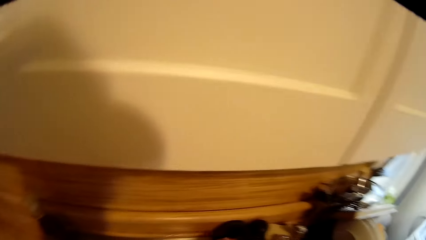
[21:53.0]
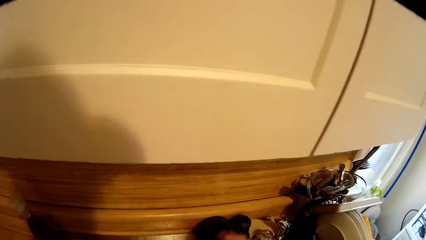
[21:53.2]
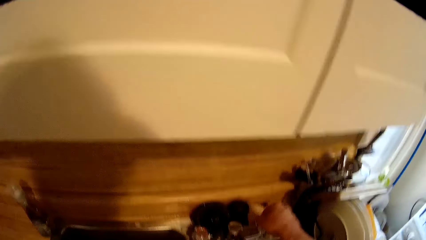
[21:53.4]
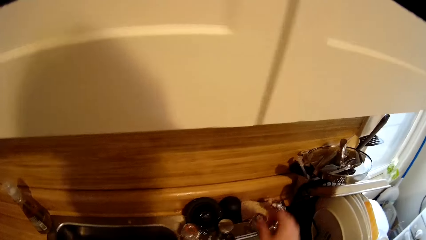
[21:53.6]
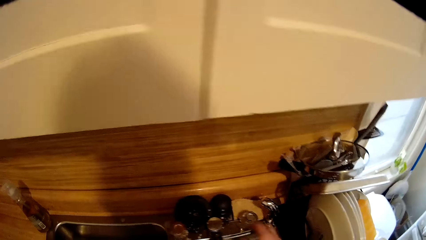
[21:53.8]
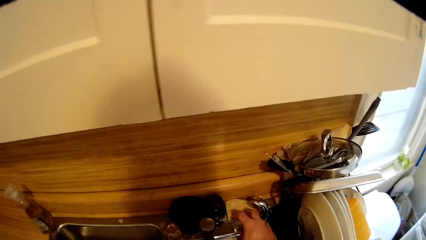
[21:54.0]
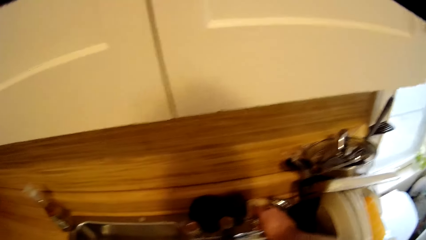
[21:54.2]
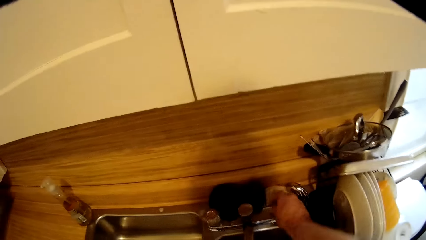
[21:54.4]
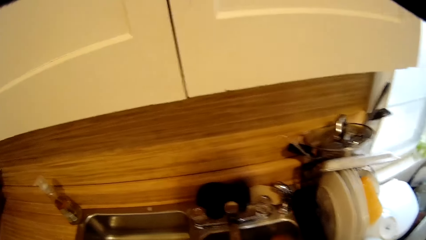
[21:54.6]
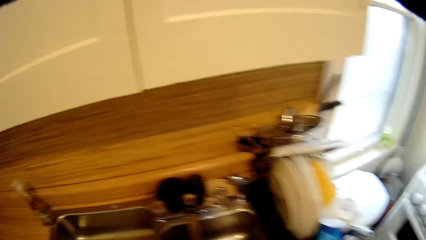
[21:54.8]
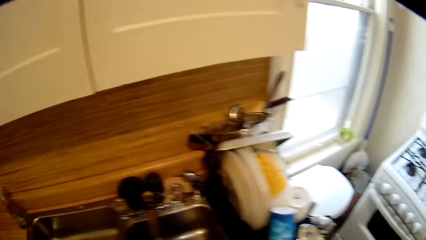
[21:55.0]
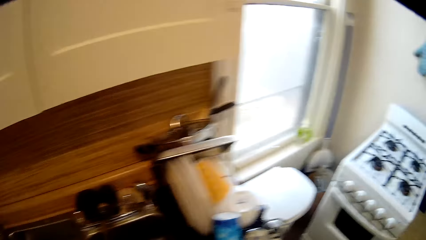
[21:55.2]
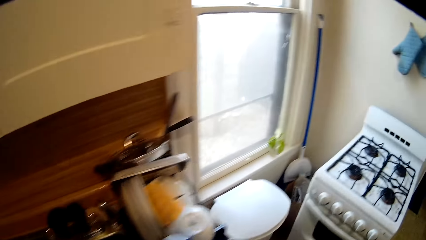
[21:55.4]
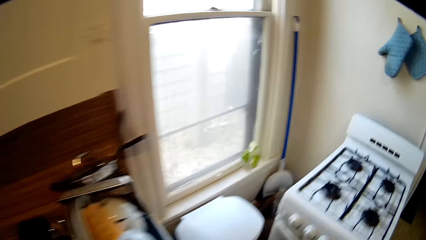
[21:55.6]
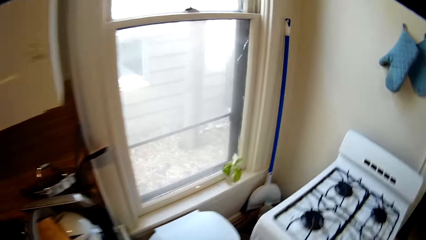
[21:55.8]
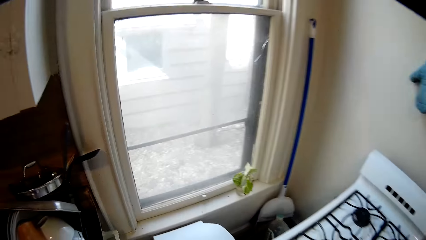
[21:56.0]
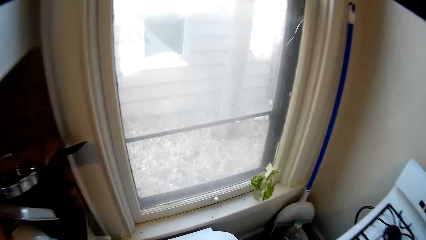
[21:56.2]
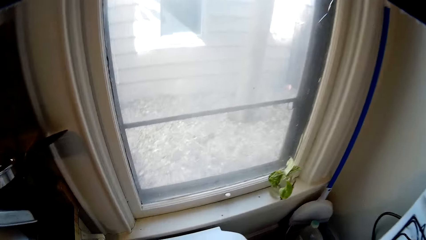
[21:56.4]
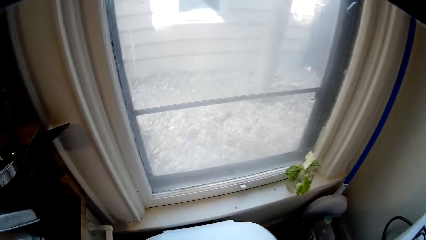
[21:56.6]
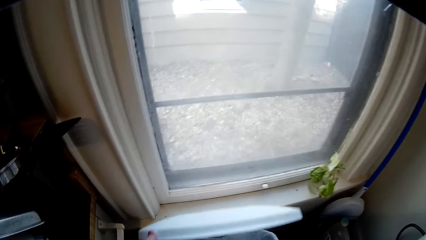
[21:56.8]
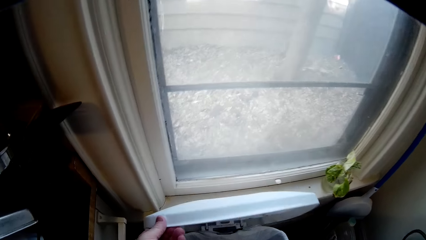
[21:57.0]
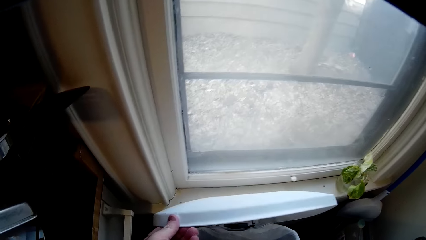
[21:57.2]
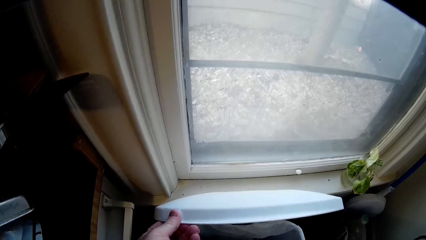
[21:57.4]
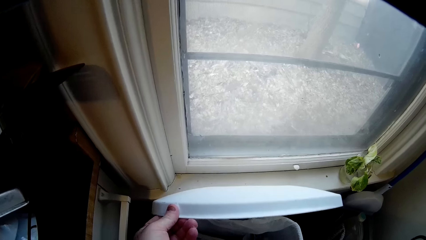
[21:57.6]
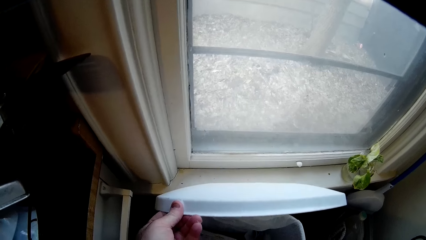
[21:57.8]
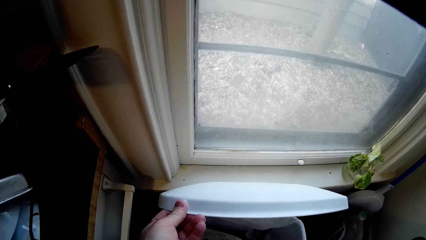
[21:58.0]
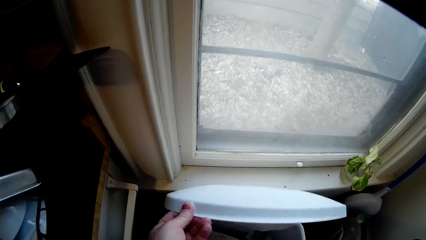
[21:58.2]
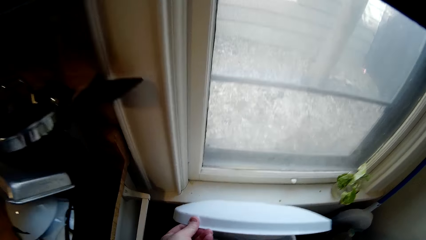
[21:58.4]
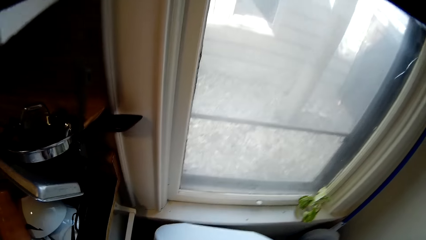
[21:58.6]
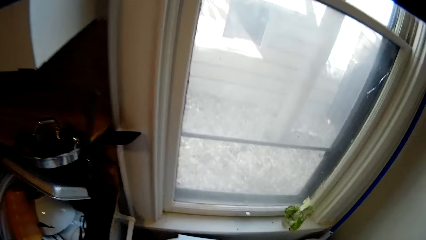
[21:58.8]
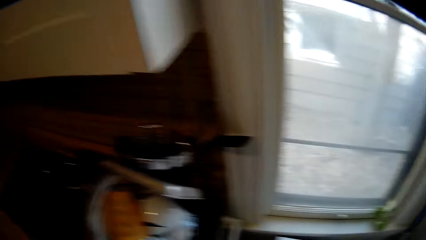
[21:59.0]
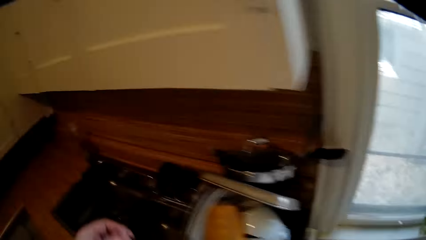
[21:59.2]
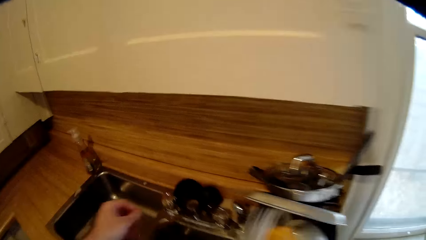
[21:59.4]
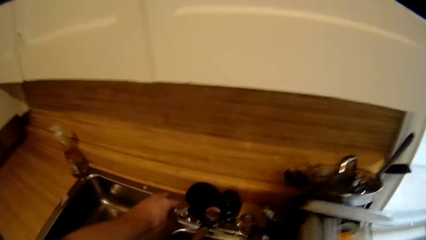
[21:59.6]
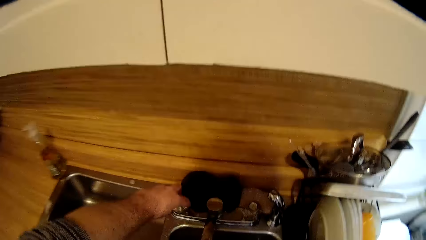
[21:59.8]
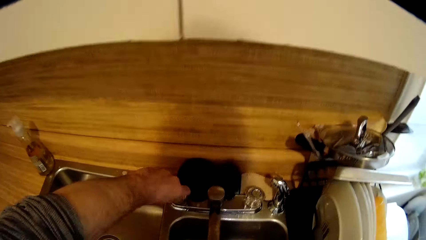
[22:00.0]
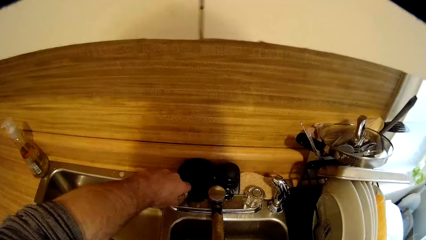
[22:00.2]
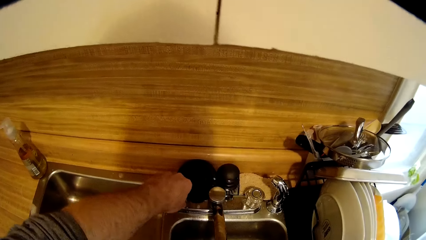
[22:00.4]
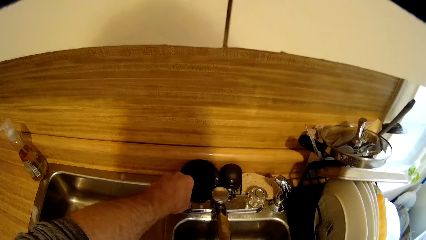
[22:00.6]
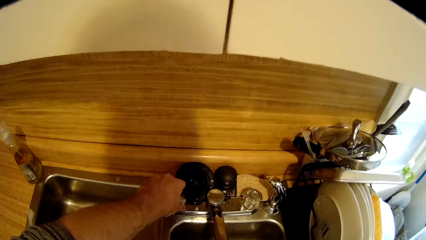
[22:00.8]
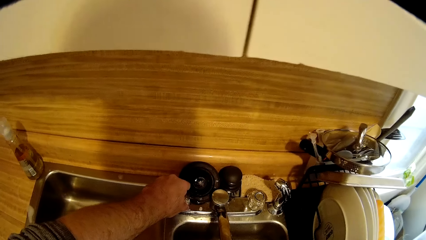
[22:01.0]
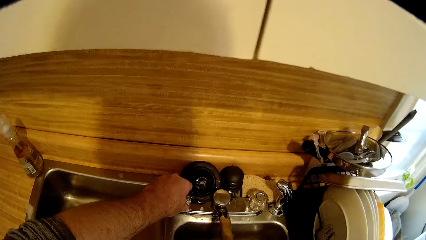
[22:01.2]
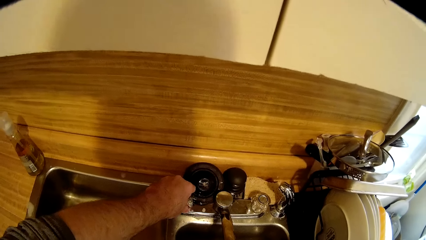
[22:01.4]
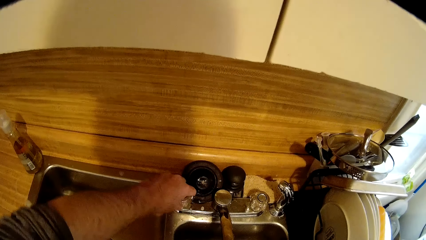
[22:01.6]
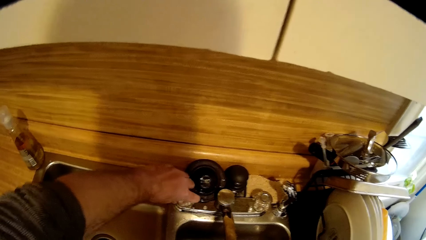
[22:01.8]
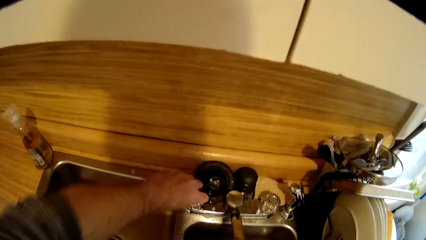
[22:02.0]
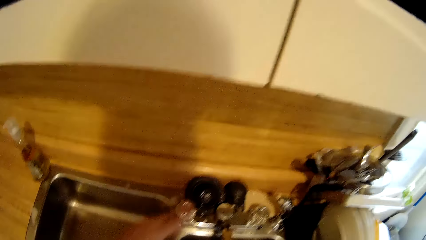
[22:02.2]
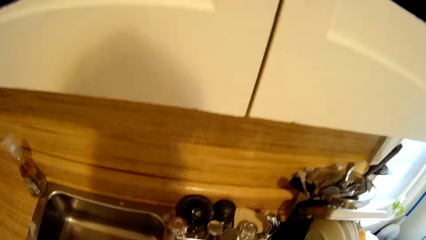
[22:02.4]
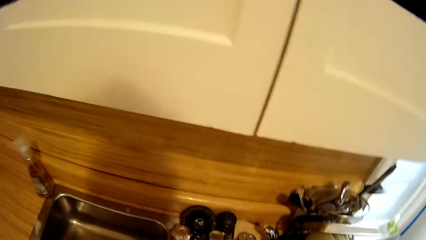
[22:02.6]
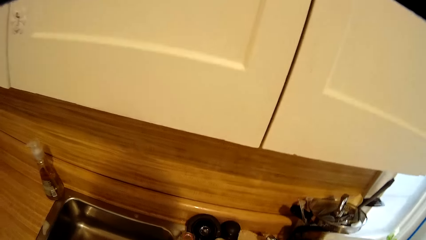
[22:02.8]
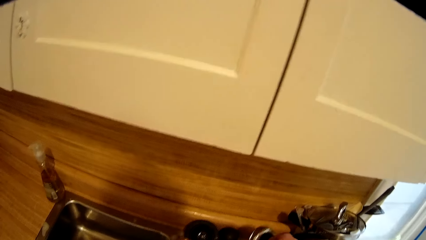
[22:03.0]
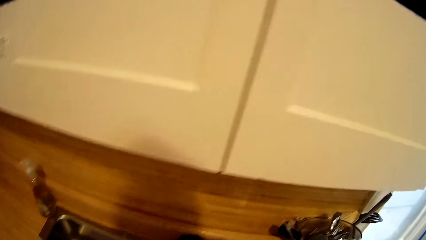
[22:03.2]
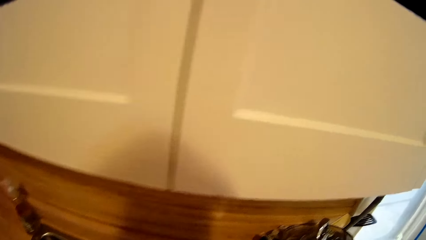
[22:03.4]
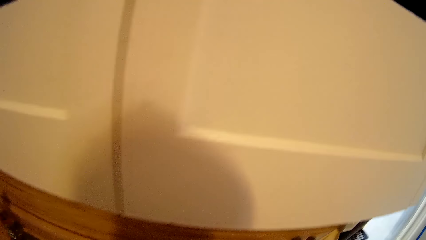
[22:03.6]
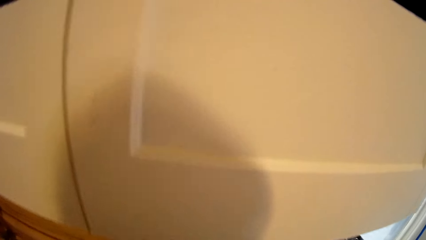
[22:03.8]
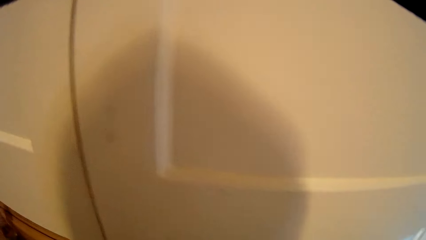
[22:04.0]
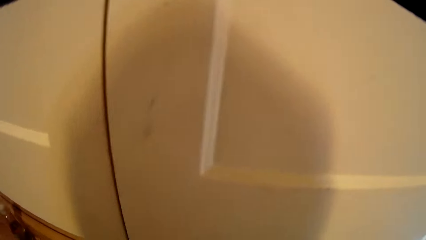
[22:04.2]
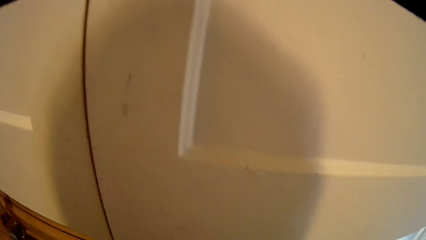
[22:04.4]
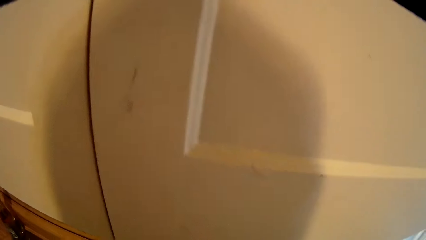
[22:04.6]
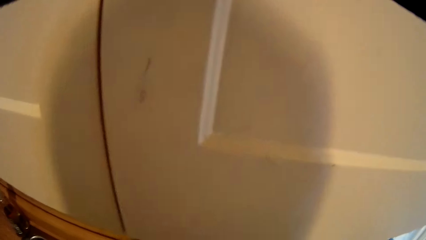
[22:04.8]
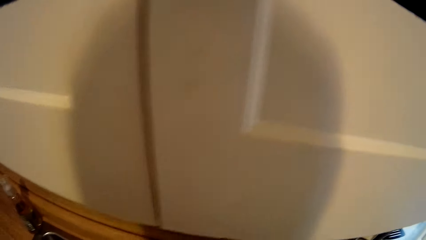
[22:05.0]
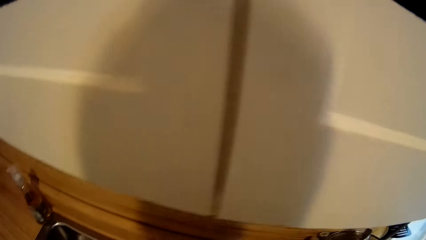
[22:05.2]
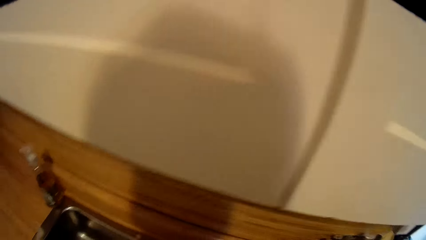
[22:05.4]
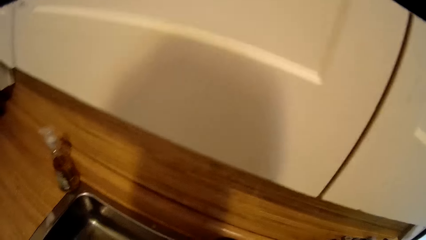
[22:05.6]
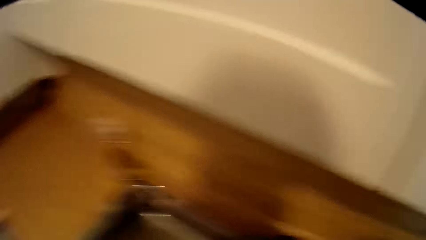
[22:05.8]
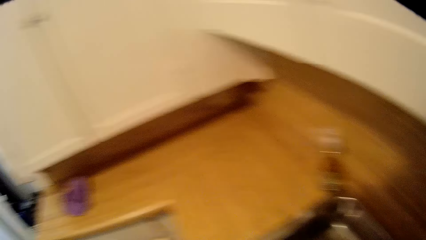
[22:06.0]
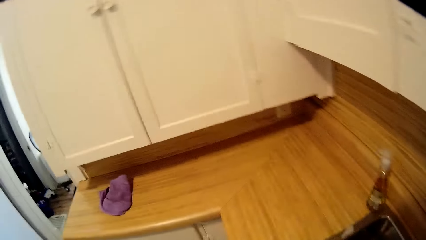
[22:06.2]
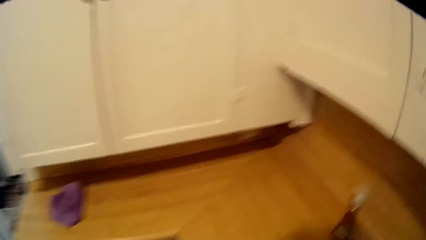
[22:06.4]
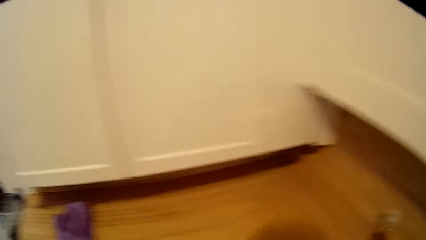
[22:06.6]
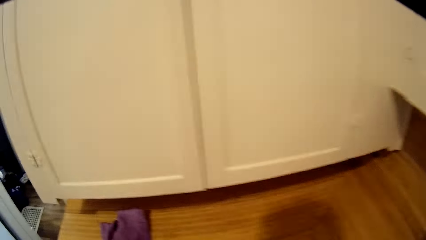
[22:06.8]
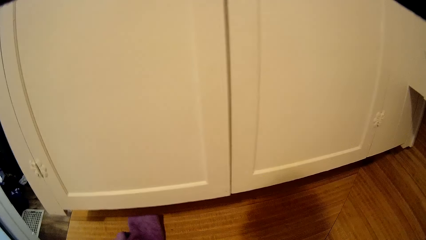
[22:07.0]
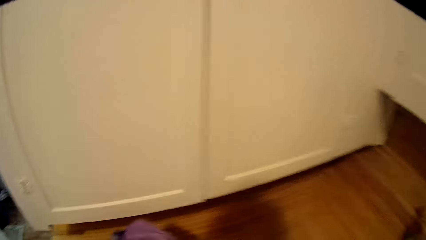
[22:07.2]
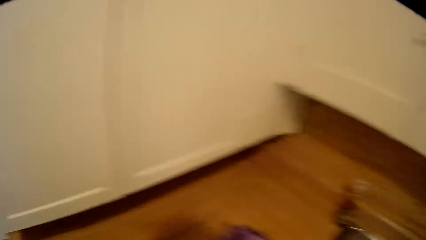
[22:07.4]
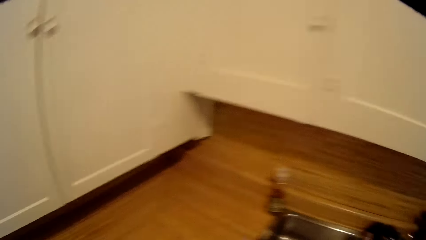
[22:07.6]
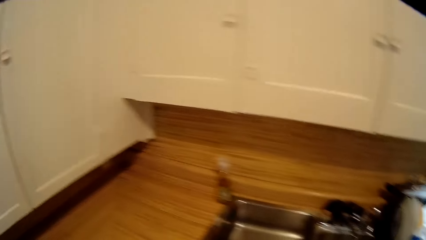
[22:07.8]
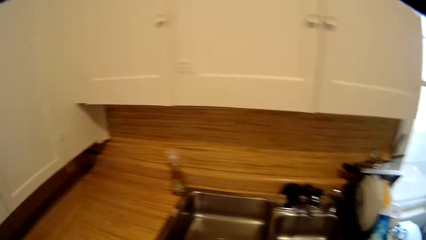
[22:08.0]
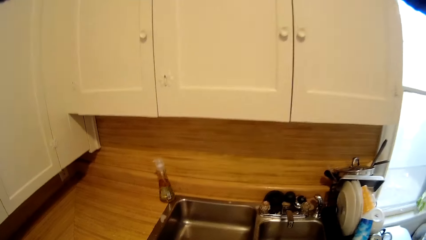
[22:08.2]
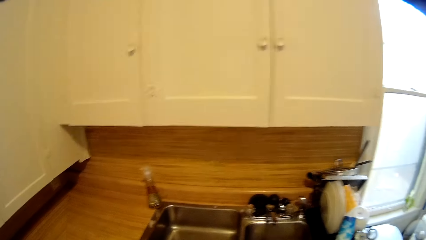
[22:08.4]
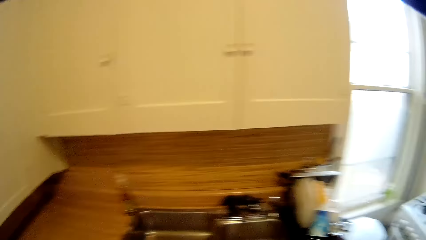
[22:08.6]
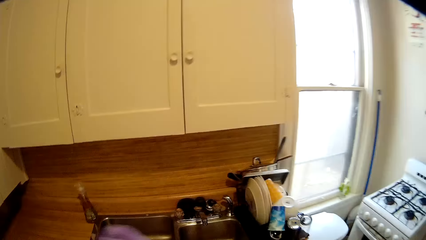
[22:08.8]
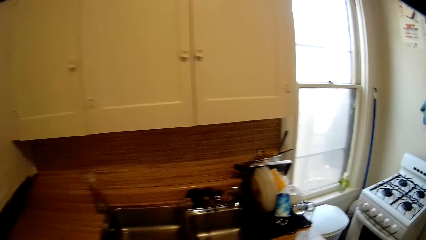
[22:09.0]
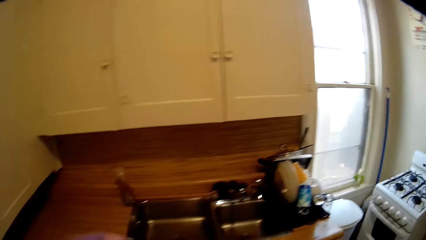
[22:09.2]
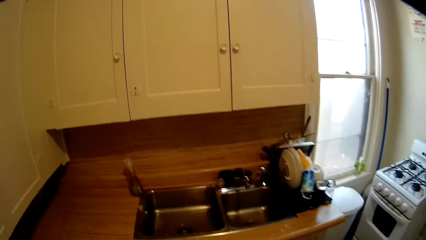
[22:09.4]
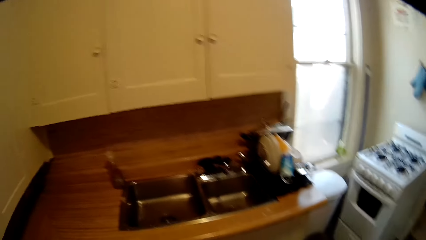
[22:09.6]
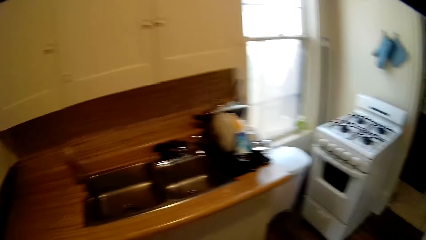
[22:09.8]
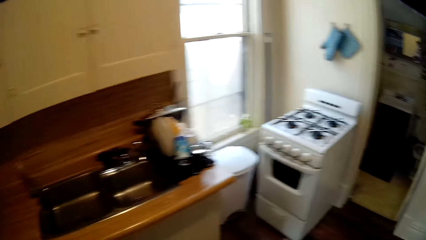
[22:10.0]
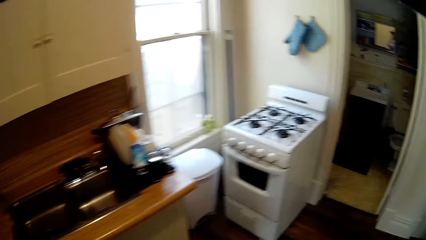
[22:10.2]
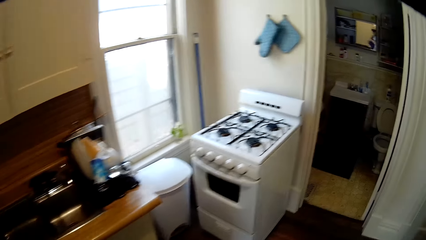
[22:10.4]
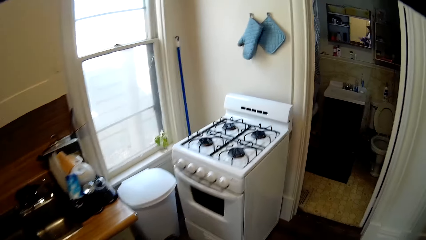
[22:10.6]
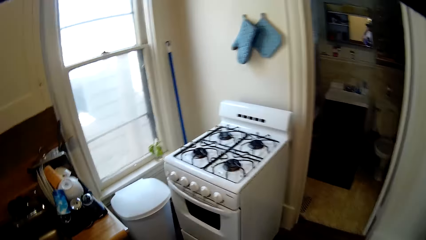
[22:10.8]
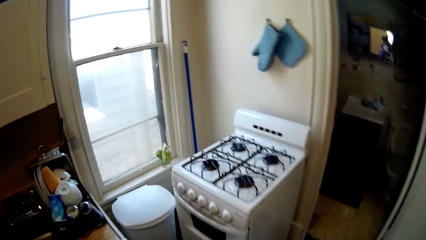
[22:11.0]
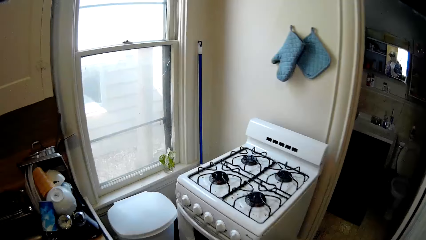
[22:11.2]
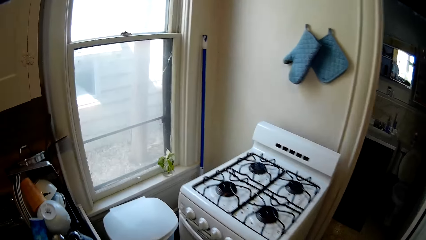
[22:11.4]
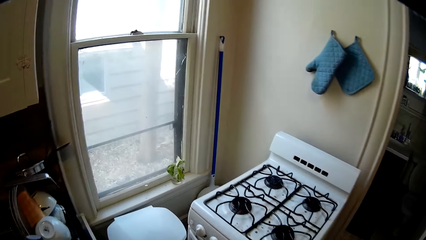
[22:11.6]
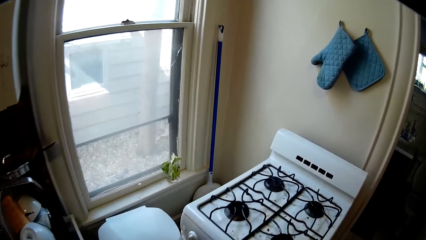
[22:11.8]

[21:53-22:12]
The camera wearer closes the faucet. He walks around. He opens a dustbin. He hits the dustbin with something. He walks around. He turns the faucet. He looks around. He picks up a kitchen towel or hand towel on the countertop. He moves around. He wipes his hands with the hand towel. He looks around. He moves around.
